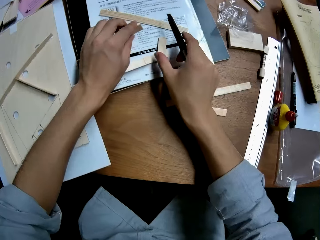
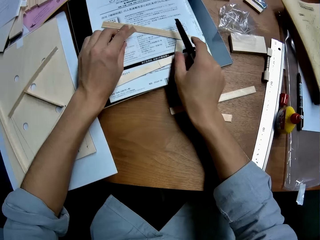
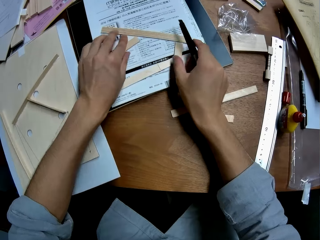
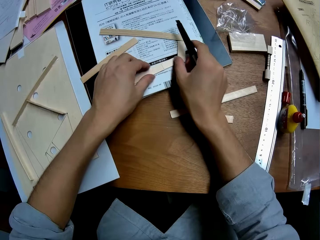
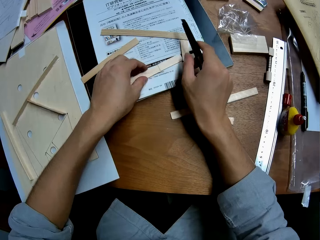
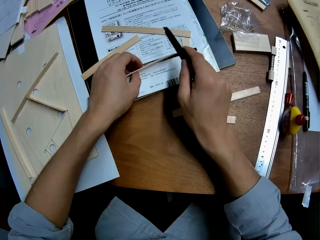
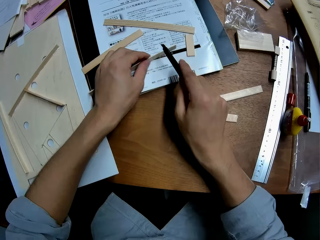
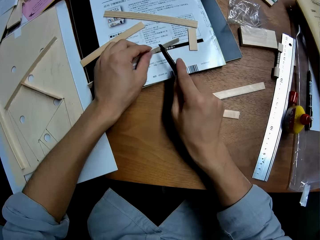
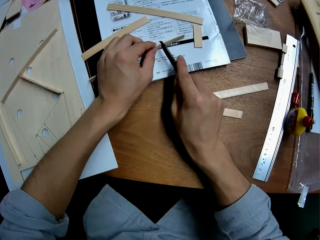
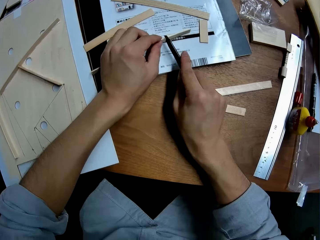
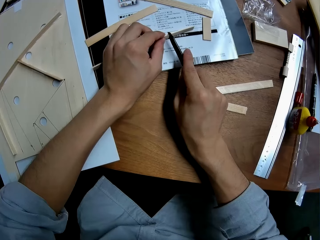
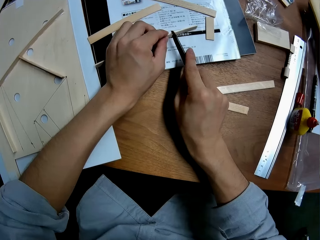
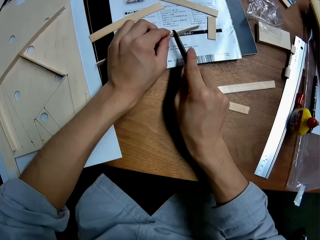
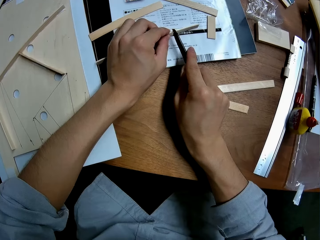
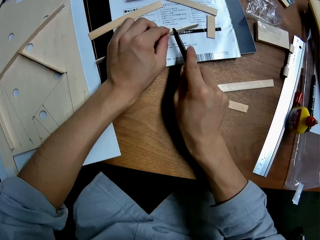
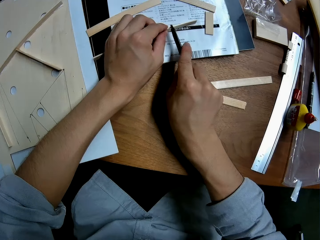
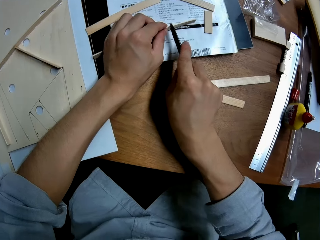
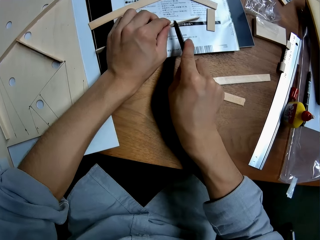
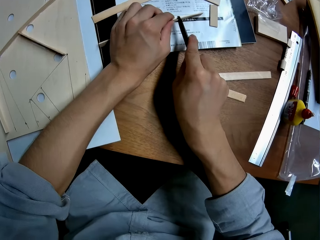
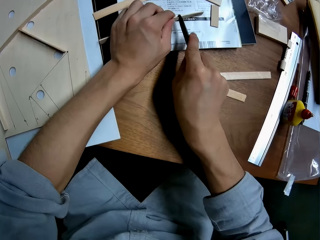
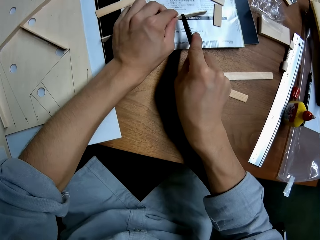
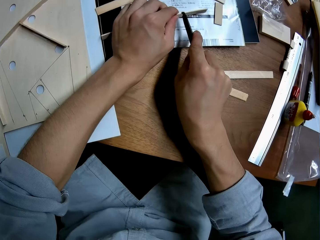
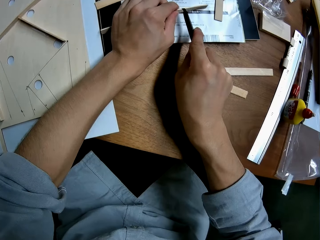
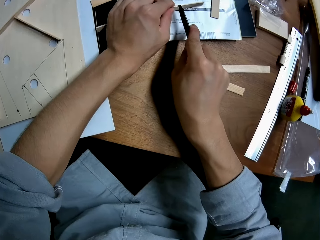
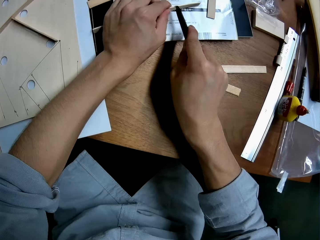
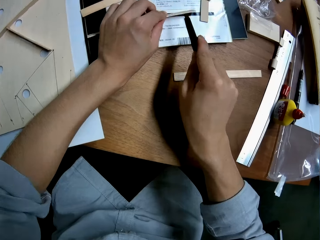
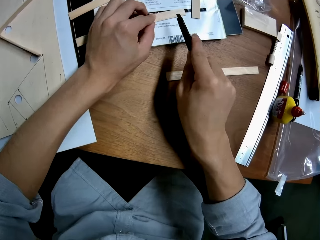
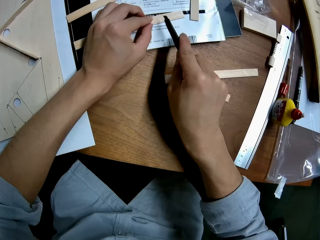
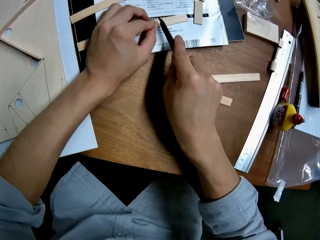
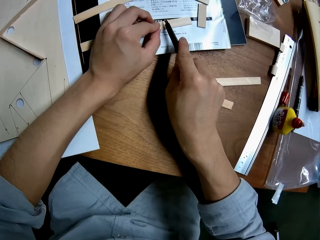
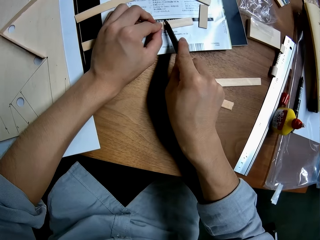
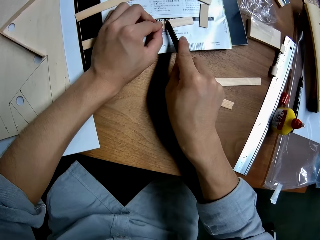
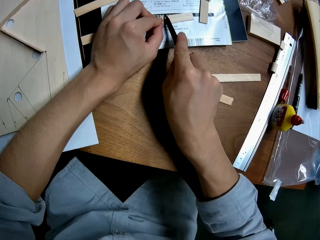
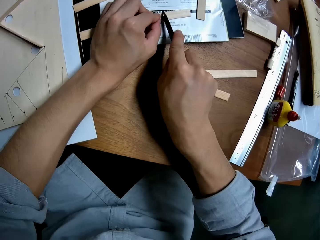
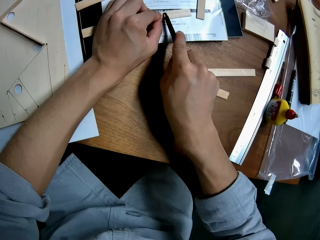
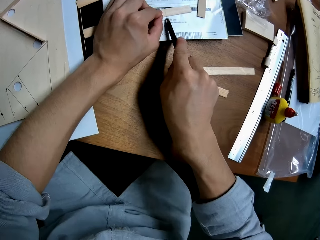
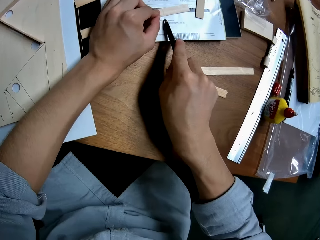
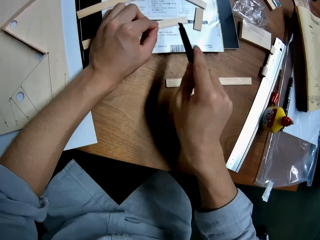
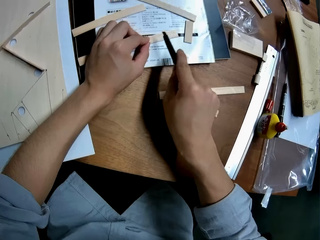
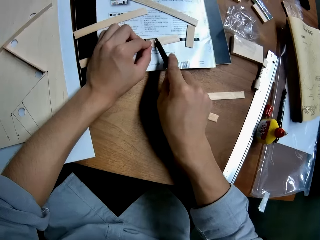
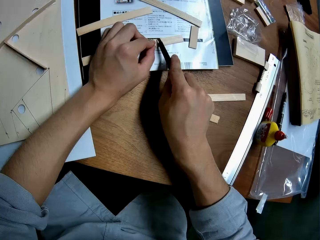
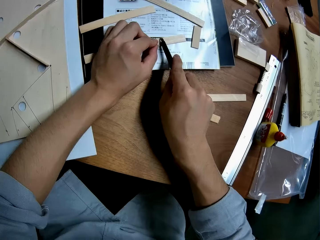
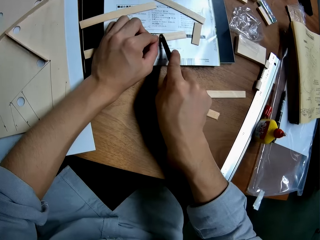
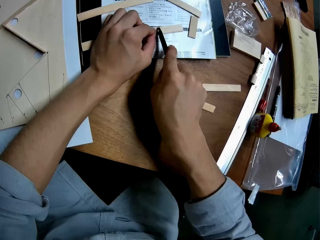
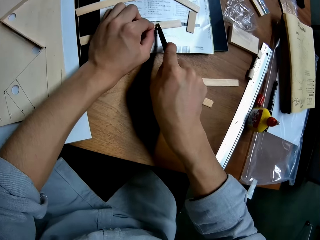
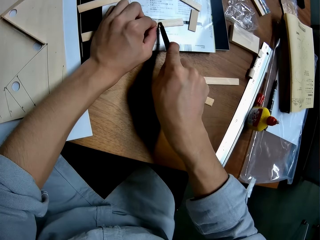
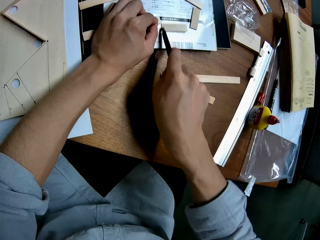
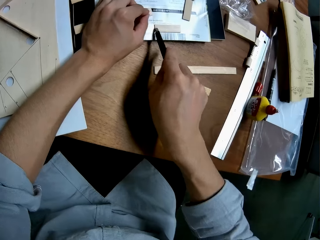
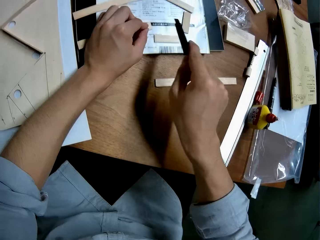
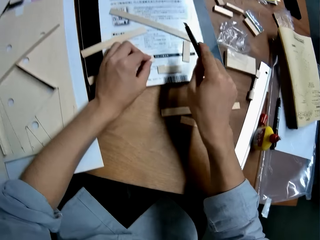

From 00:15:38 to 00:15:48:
The camera wearer puts the wood on the table. They pick up a piece of wood and cut the piece of wood.

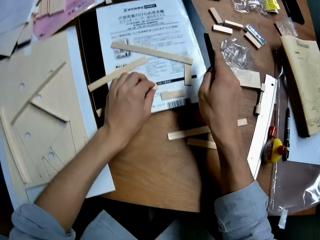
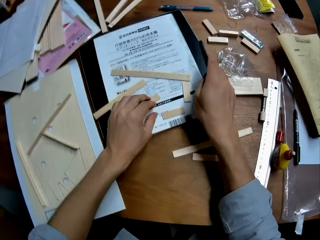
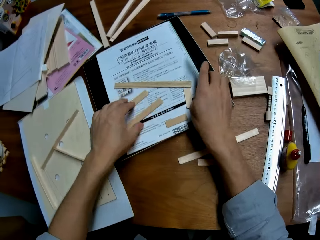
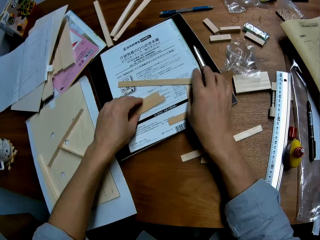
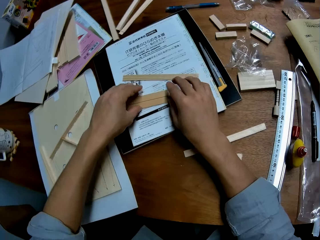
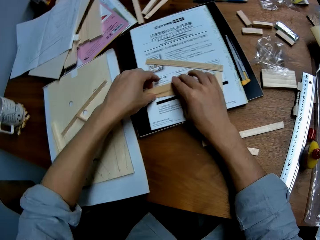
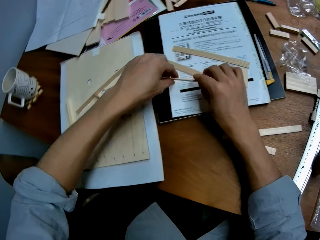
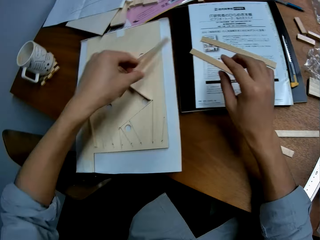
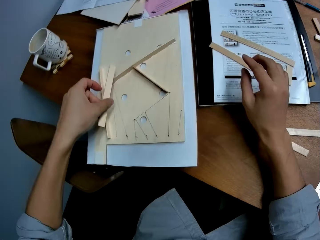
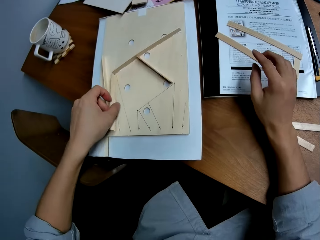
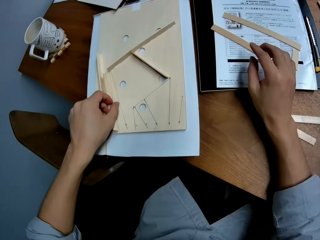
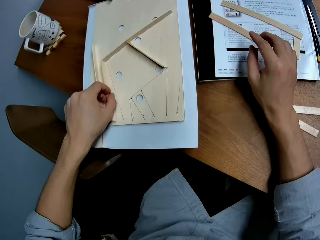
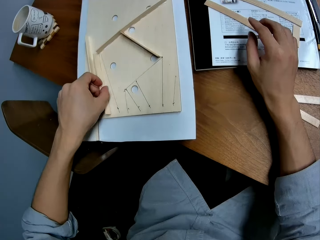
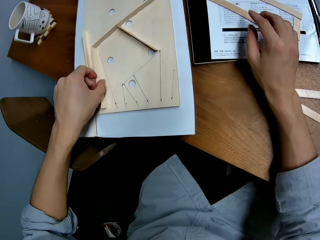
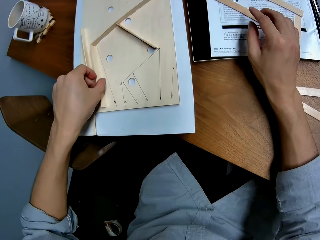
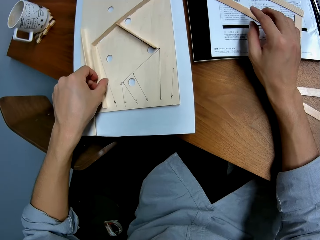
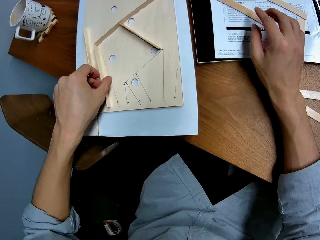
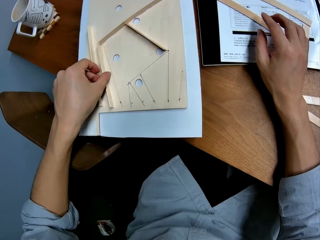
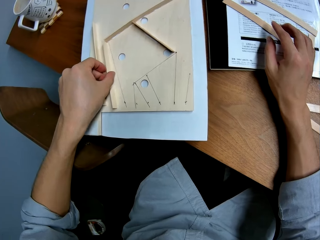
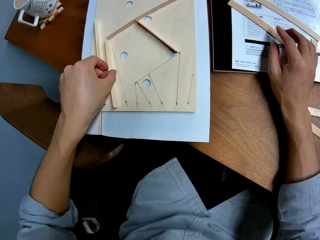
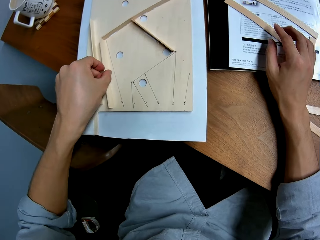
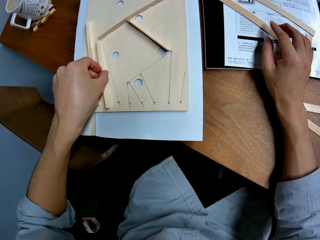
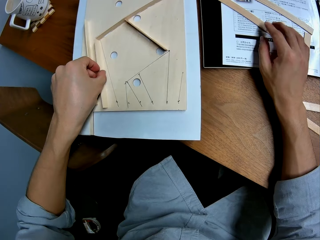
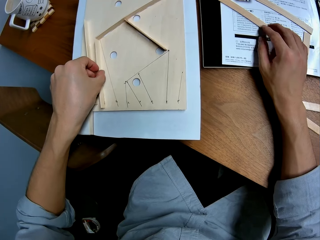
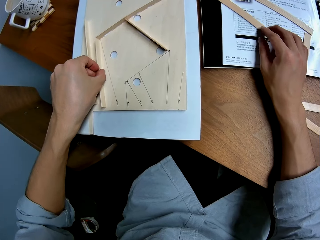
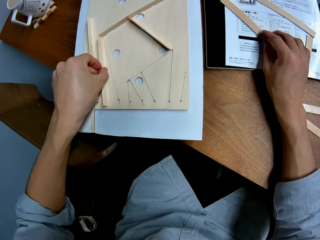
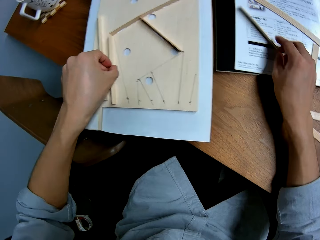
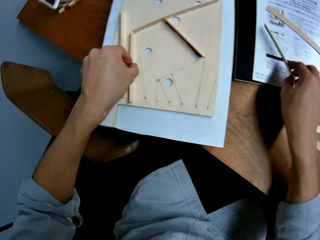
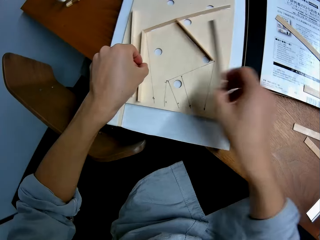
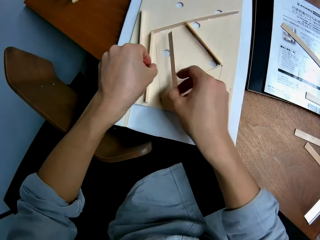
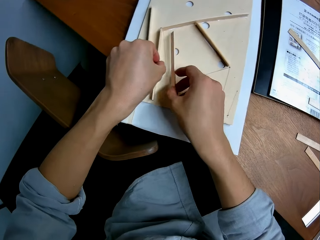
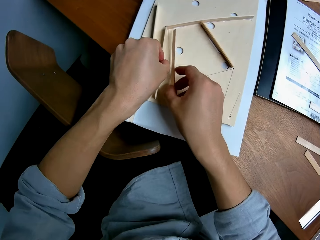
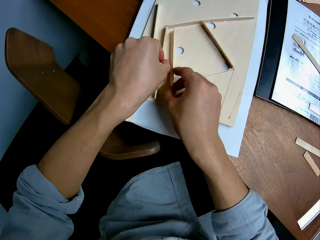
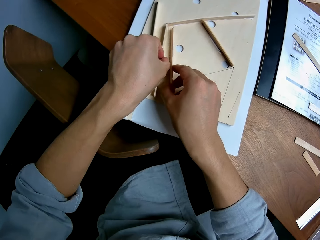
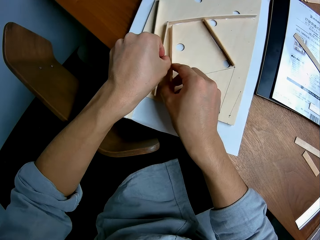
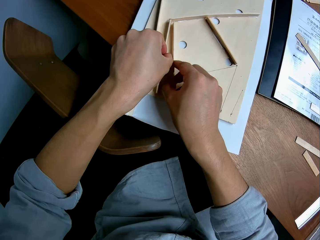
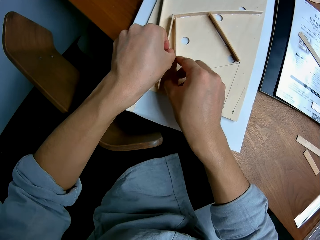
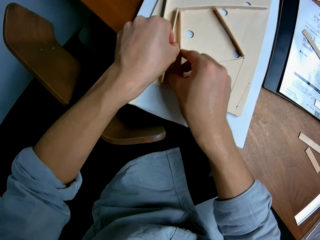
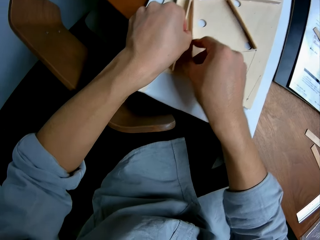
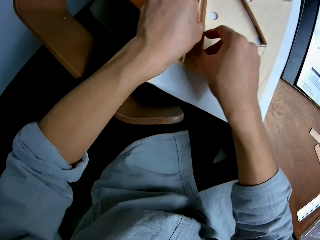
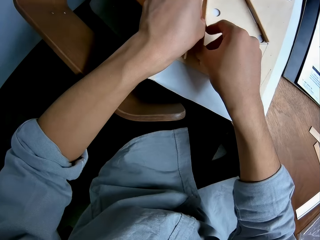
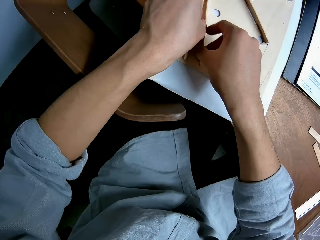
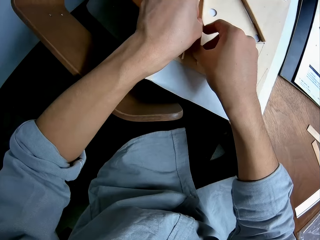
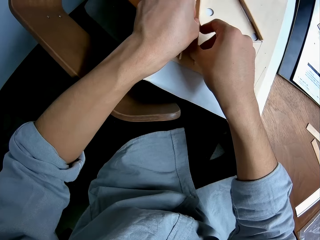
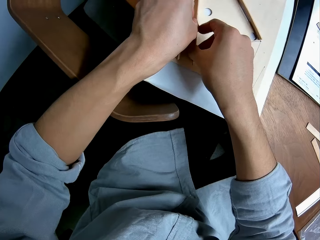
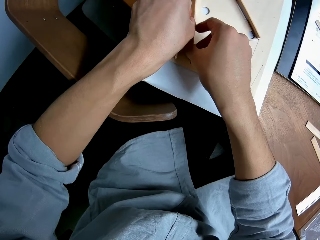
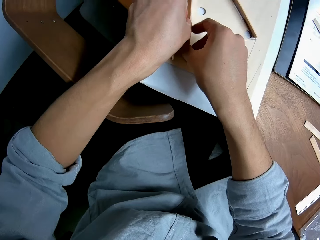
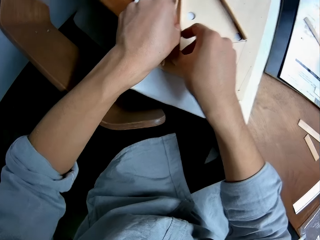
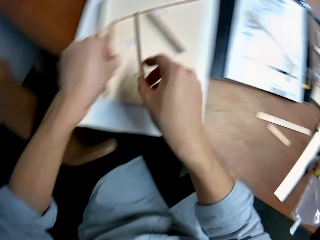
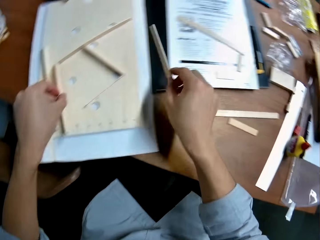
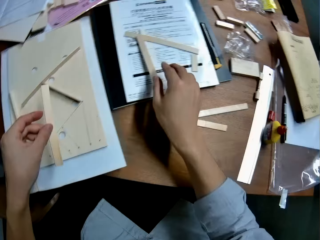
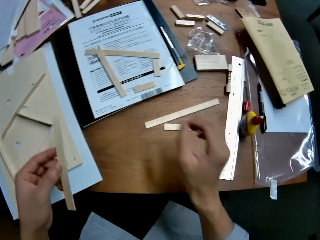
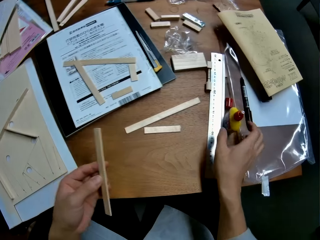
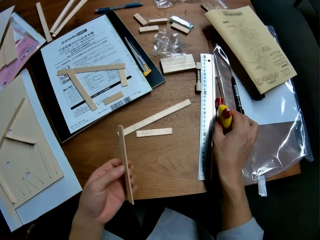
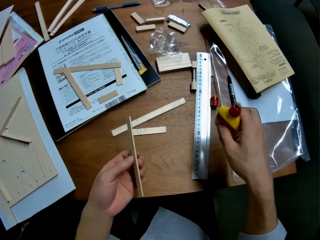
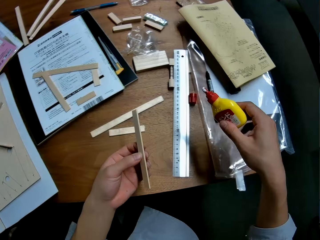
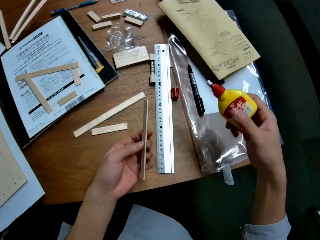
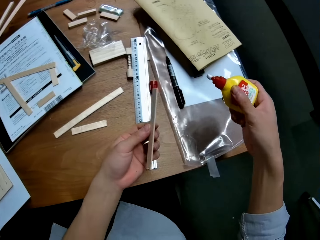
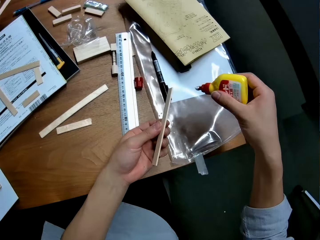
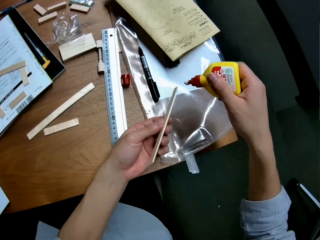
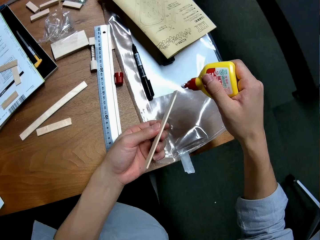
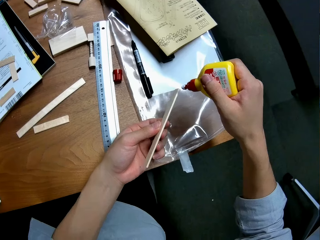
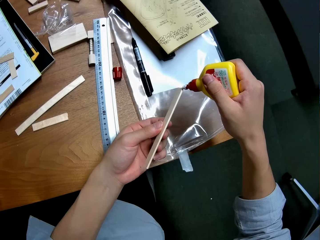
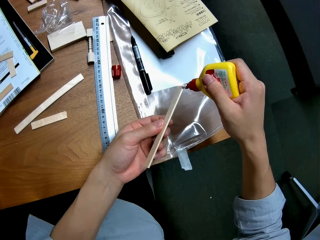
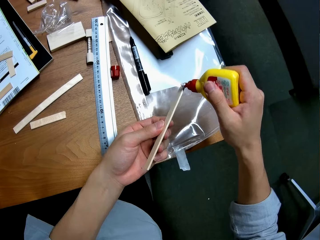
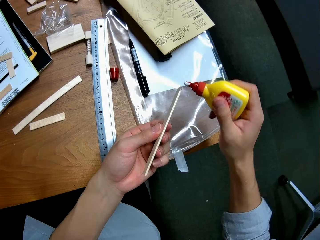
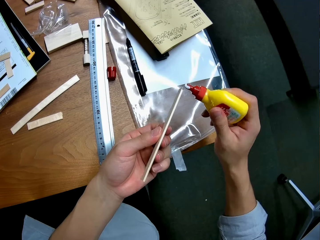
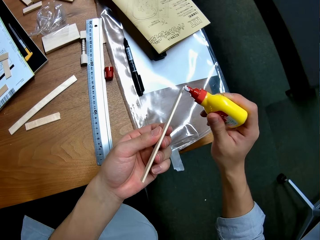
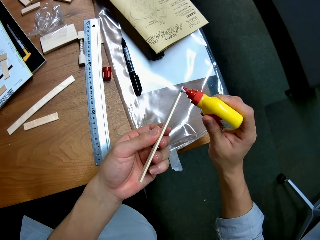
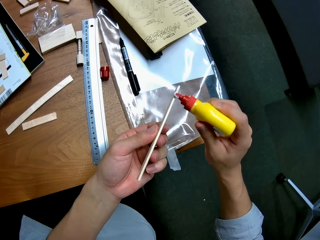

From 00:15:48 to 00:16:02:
The camera wearer puts the knife blade on the table. They pick up a piece of wood from the table. They fix something. They put the wood on the wood structure. They pick up a piece of wood from the table. They put the piece of wood on the wood structure. They fix something. They put the piece of wood on the table. They pick up a glue bottle from the table. They apply glue on the piece of wood.
